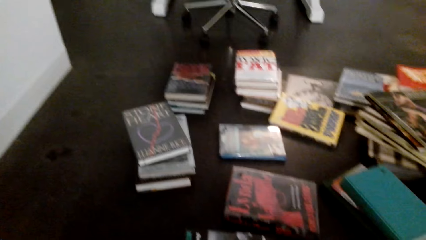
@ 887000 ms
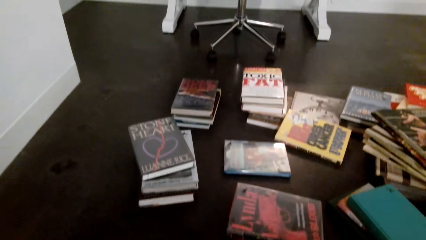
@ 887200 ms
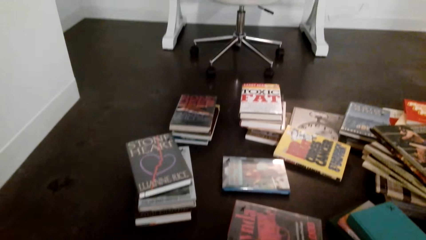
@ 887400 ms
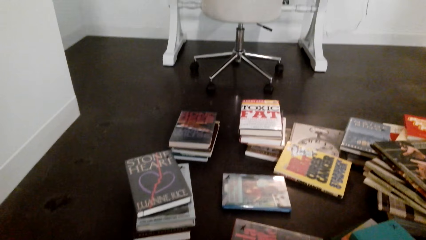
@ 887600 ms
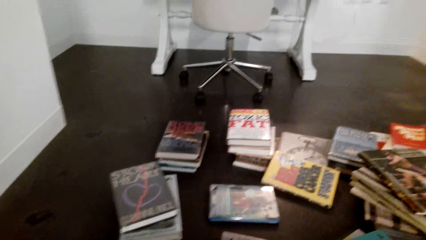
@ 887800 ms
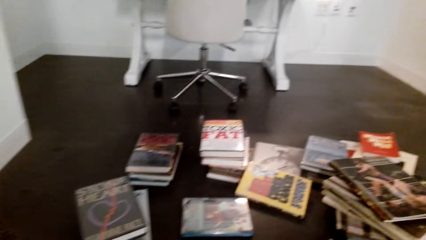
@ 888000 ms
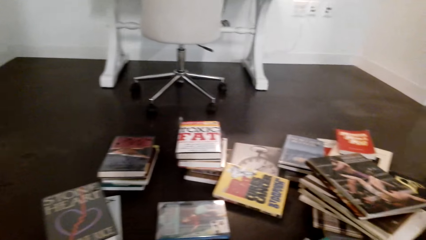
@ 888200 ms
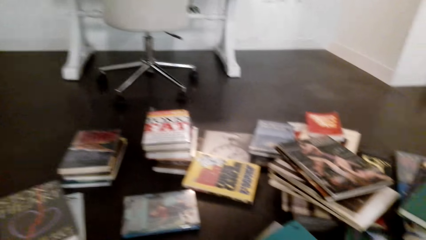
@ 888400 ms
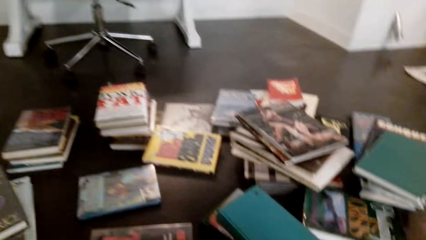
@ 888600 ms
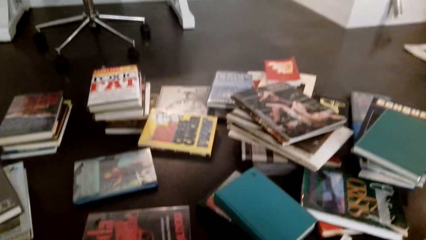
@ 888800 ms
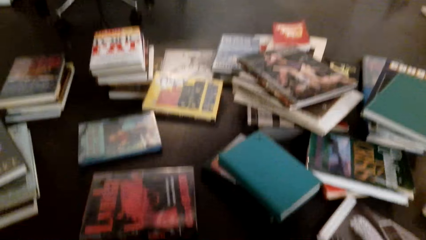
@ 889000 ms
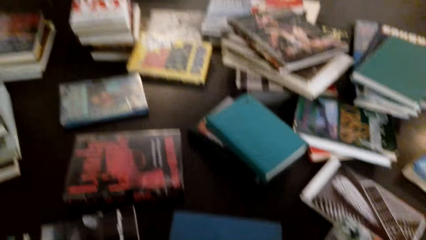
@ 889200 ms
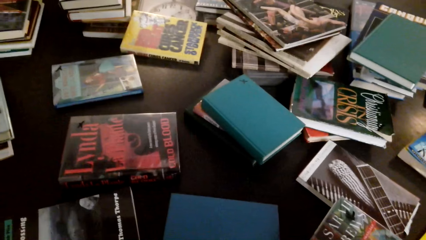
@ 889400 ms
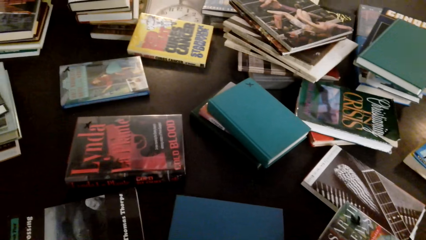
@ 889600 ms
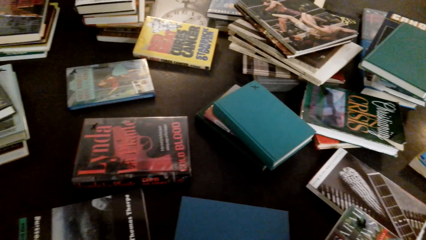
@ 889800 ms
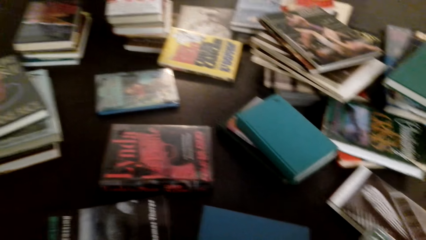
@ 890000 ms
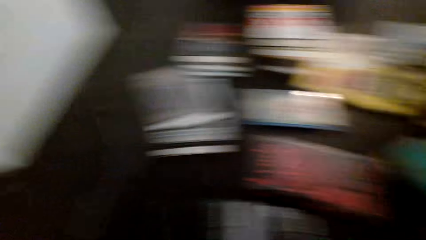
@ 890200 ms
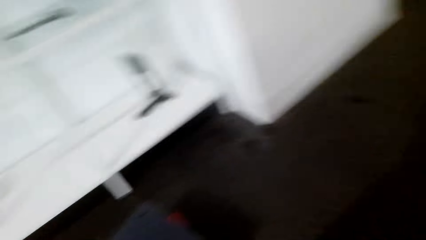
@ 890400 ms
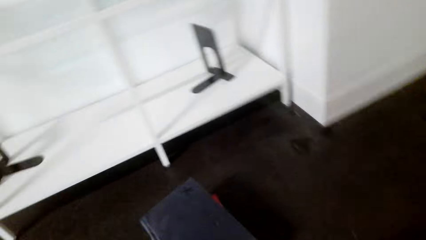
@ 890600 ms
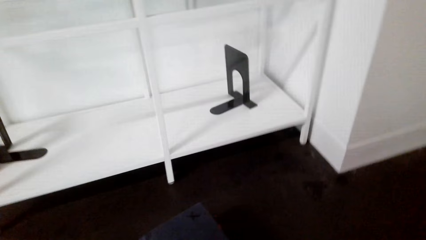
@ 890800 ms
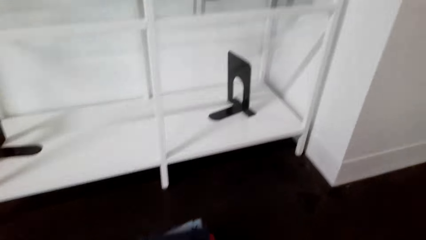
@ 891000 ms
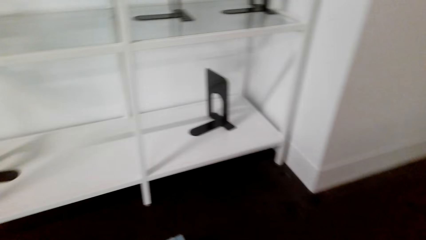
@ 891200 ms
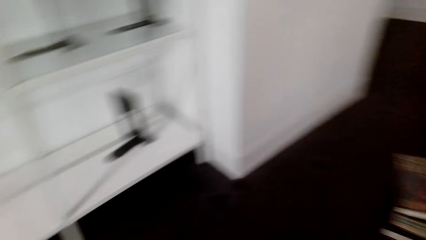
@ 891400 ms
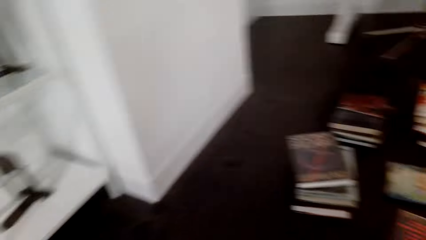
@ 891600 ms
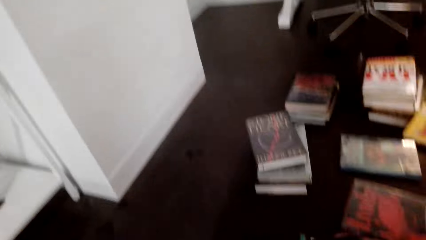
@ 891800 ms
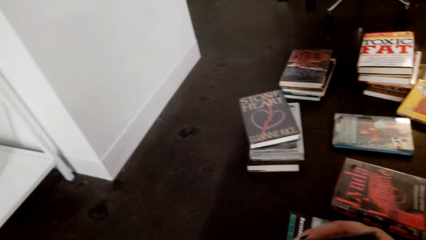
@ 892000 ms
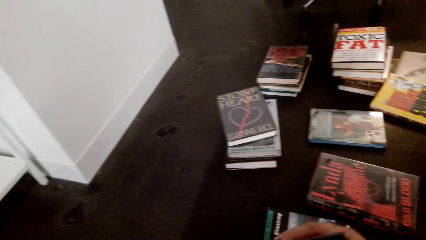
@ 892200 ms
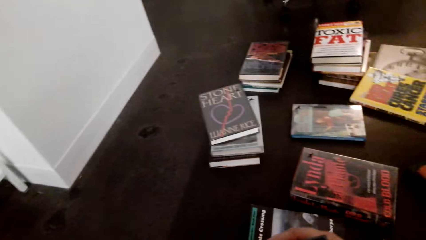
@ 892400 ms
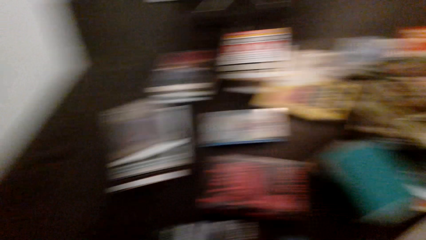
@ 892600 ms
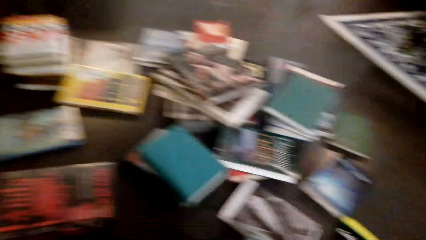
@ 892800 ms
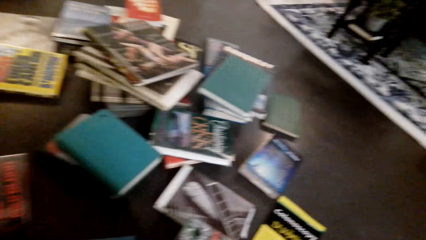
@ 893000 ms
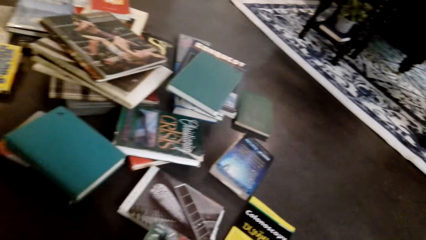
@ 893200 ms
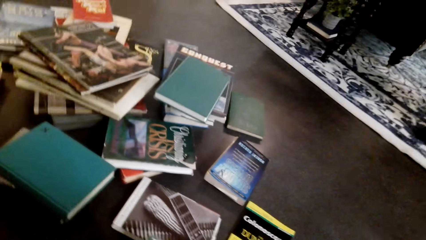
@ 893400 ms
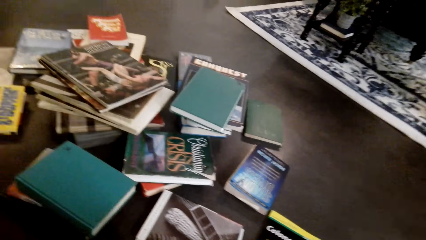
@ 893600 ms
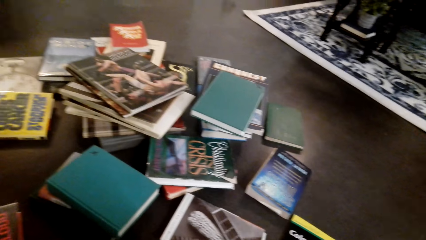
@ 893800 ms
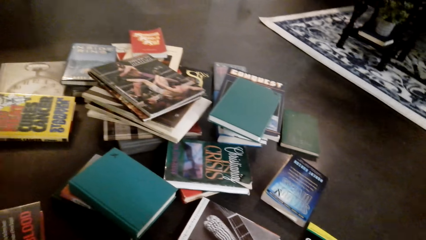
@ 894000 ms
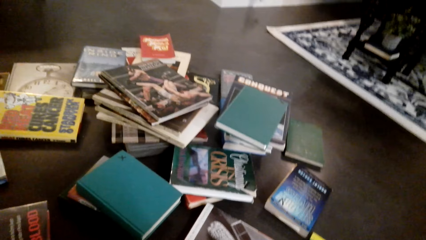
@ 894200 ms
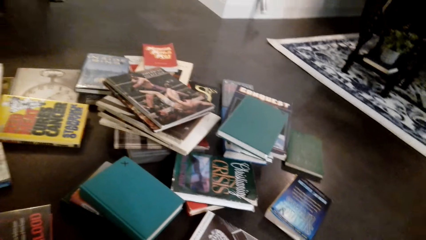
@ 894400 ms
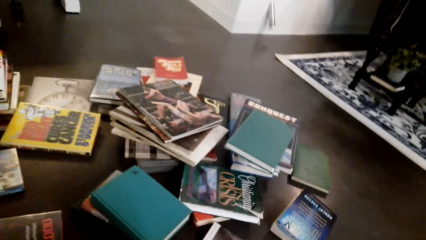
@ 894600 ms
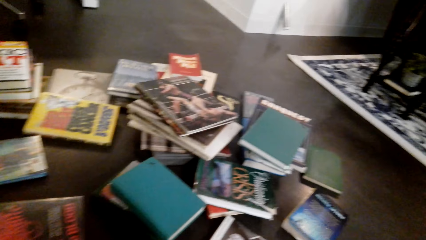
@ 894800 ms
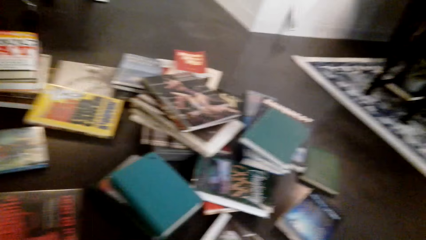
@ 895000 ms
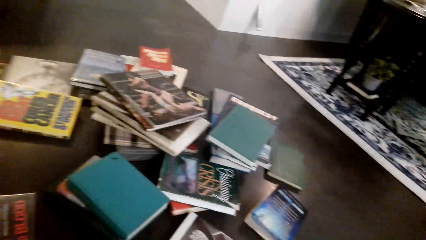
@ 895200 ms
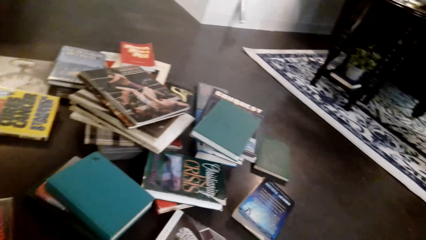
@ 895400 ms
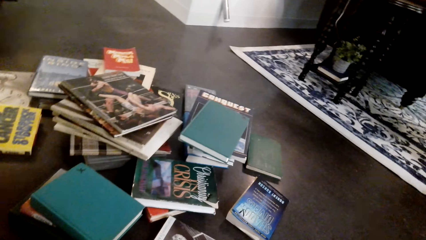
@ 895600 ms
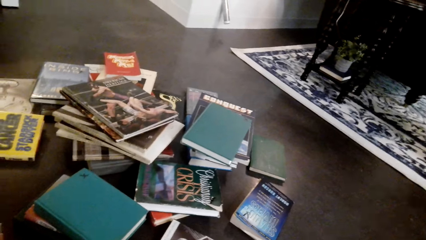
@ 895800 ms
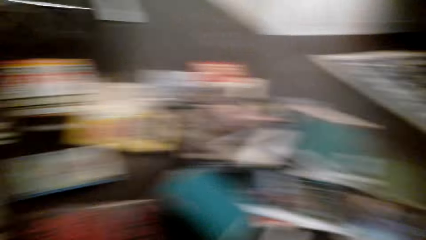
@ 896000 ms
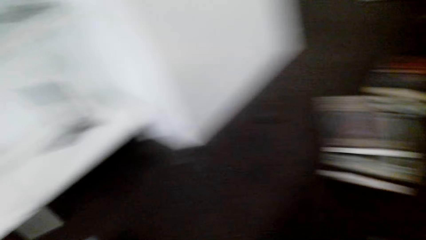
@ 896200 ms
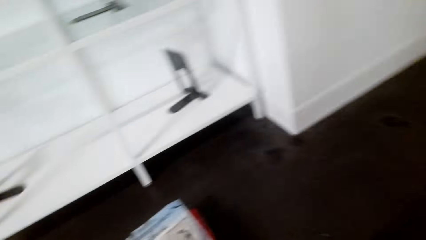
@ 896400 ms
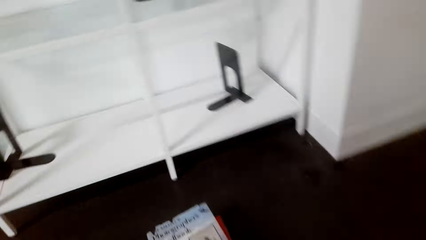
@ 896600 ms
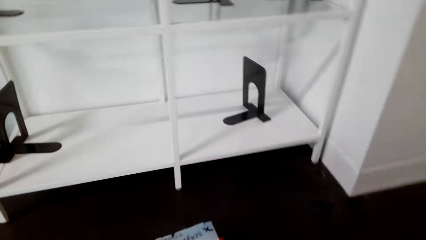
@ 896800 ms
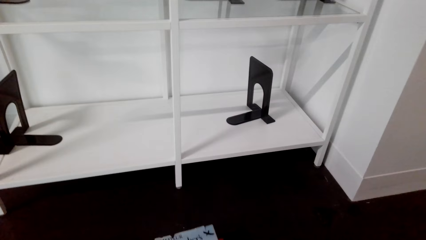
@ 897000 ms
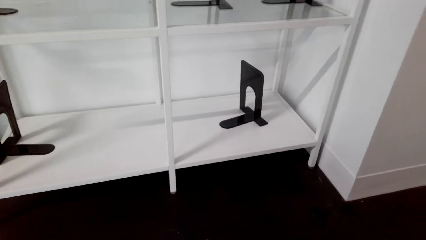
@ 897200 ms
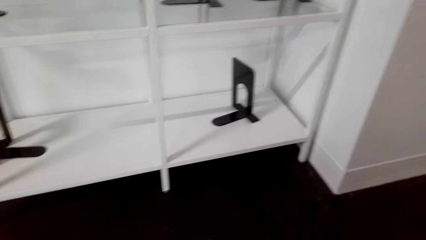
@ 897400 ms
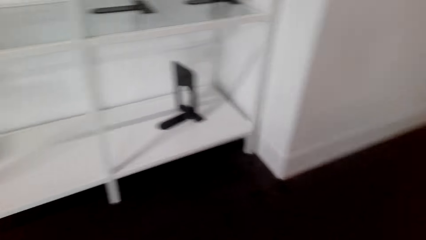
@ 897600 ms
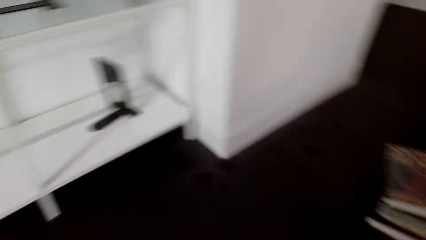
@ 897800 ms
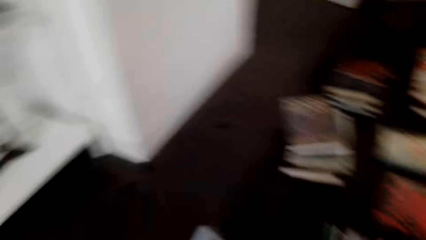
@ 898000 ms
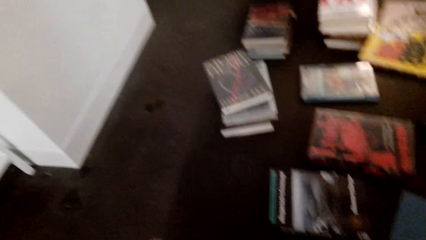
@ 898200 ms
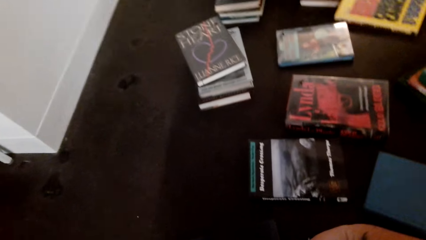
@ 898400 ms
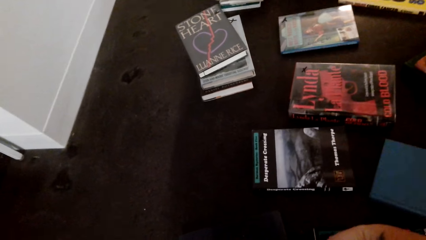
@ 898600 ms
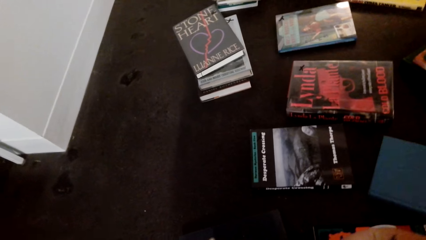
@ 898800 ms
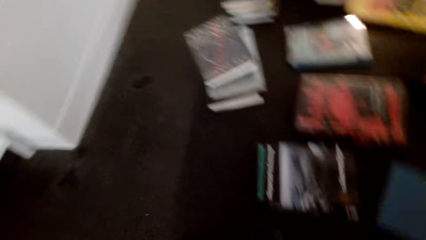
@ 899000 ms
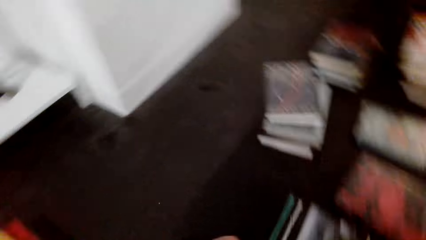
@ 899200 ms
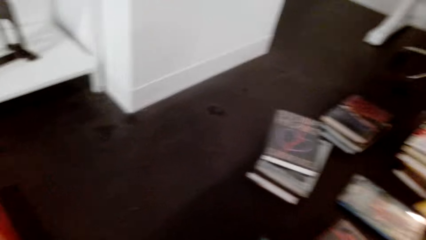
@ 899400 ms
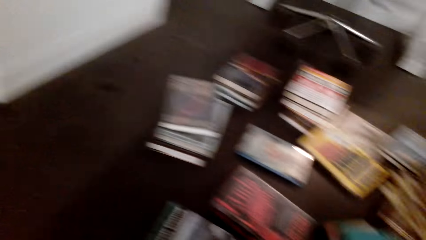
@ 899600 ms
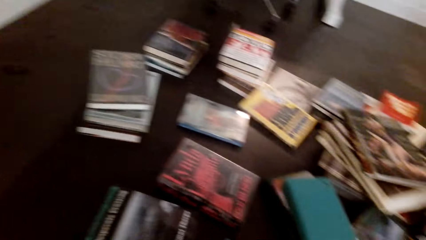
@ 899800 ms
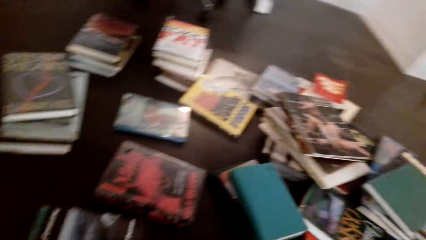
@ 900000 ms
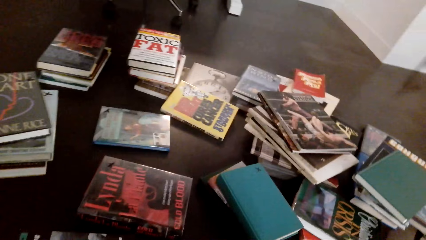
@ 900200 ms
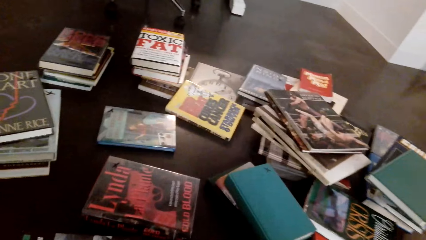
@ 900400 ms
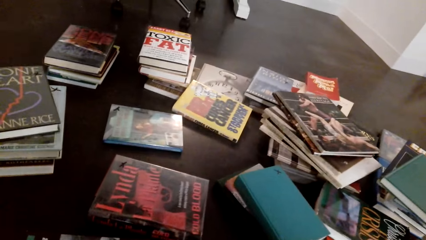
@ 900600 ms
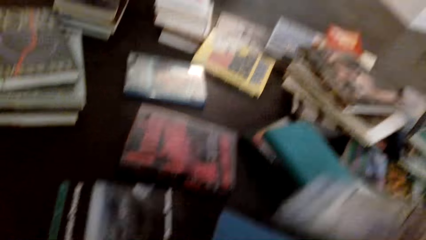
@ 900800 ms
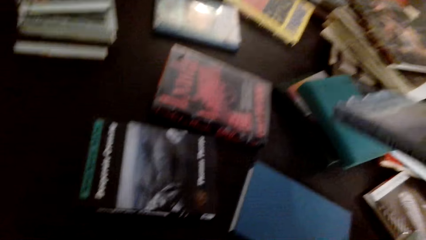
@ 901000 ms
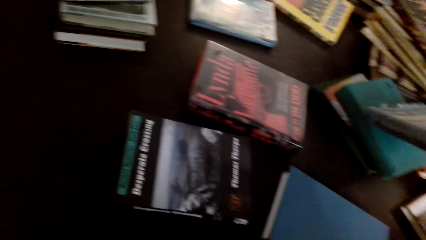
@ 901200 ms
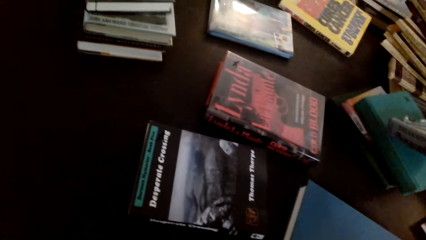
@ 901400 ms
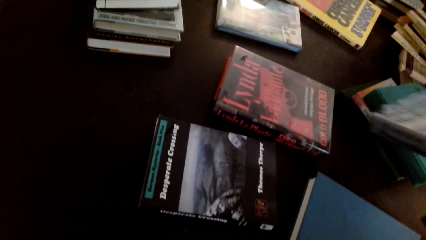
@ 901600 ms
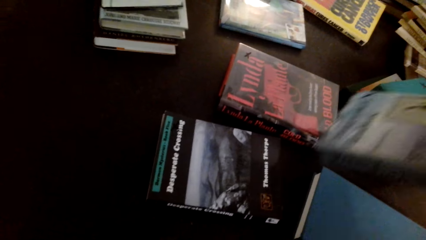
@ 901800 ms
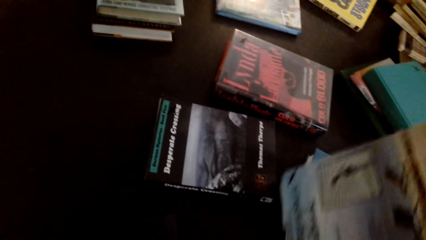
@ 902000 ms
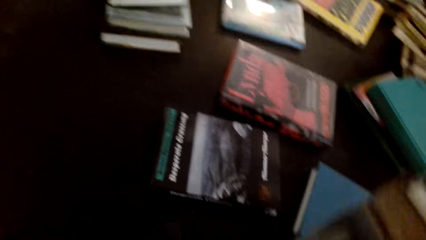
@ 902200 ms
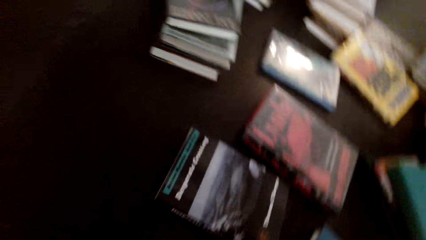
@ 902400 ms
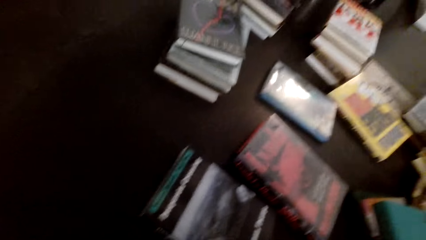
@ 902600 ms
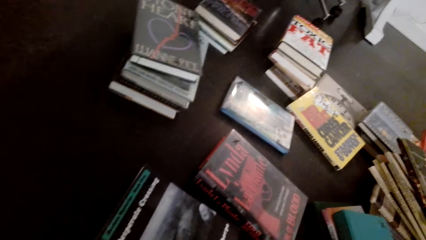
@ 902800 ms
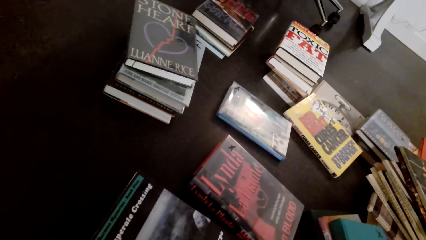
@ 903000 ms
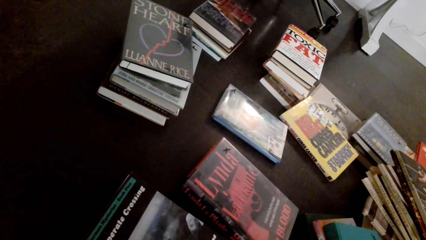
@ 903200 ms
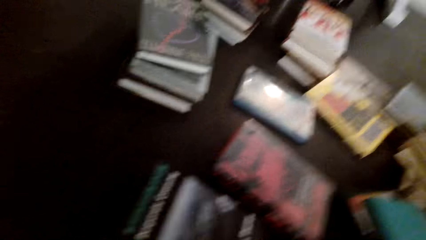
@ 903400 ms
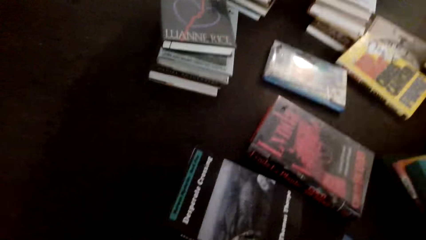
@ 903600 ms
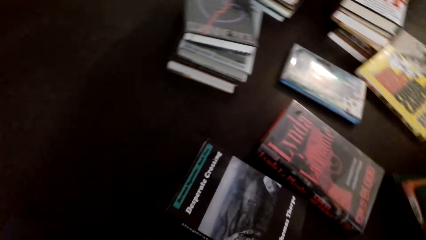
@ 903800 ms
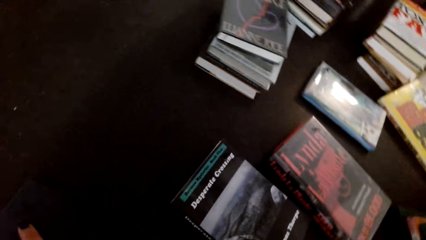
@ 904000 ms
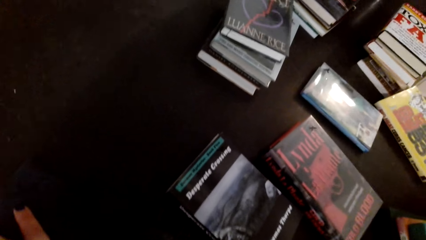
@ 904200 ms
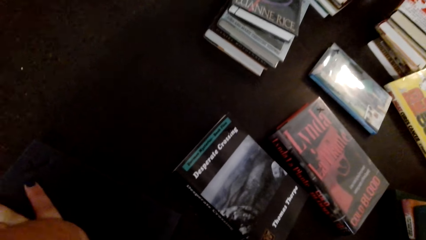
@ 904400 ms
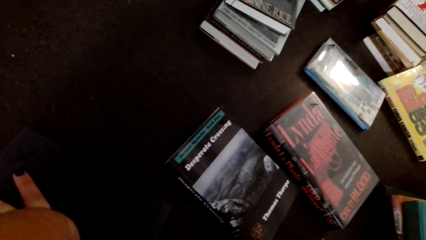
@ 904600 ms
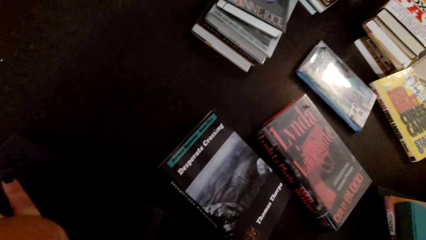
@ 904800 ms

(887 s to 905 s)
The camera wearer looks at the books on the floor. They pick the book from the floor. They lift the book.
